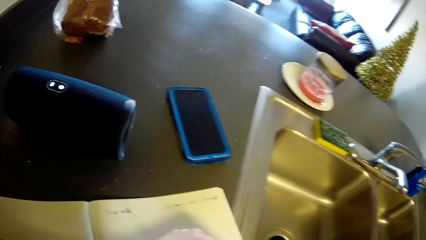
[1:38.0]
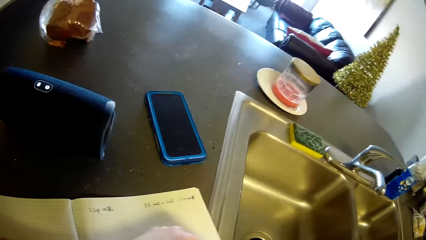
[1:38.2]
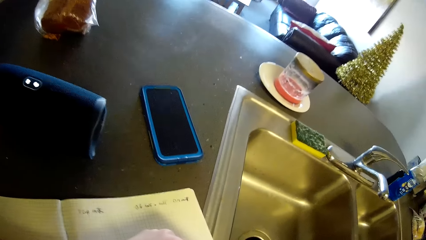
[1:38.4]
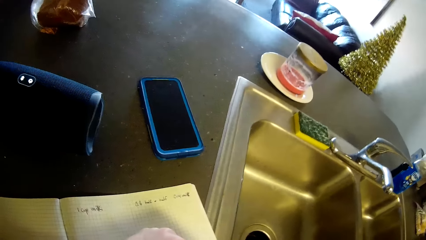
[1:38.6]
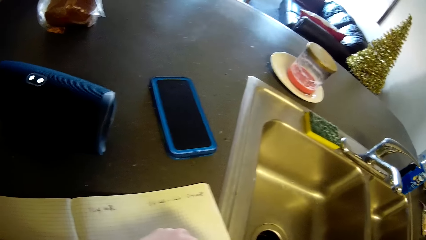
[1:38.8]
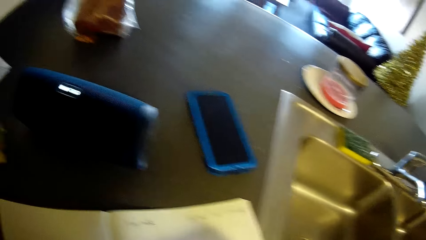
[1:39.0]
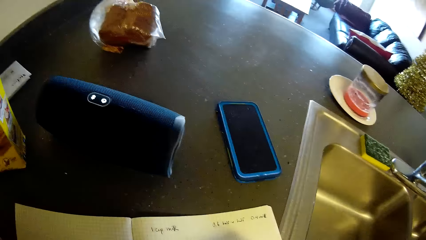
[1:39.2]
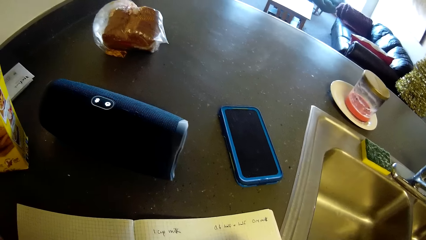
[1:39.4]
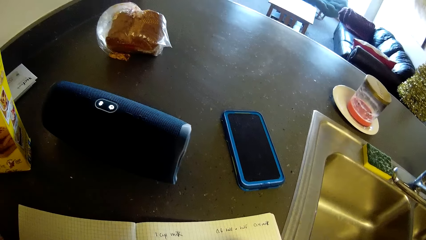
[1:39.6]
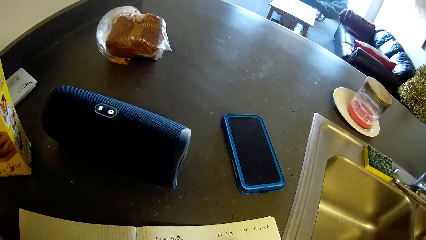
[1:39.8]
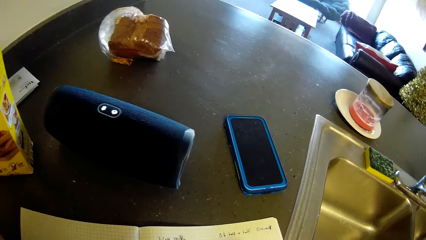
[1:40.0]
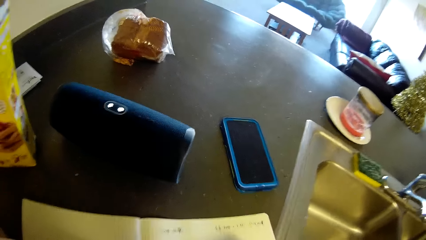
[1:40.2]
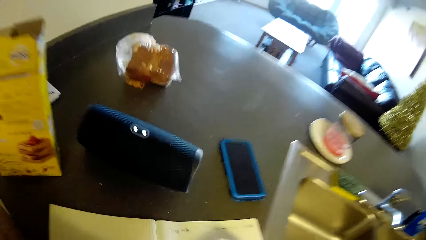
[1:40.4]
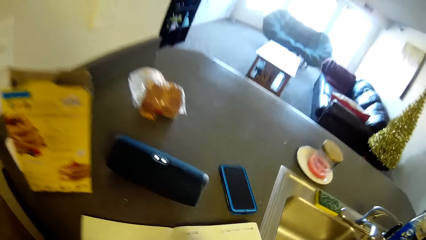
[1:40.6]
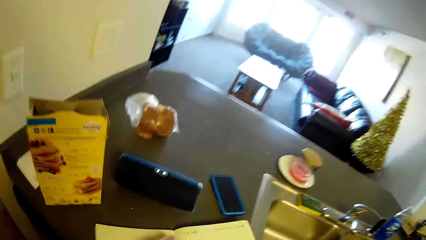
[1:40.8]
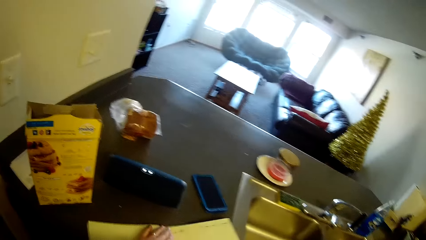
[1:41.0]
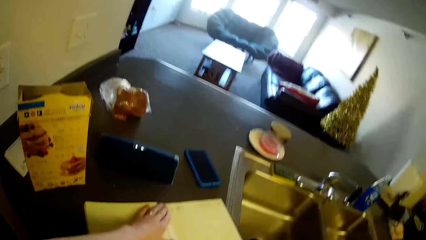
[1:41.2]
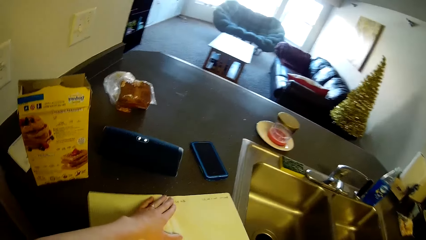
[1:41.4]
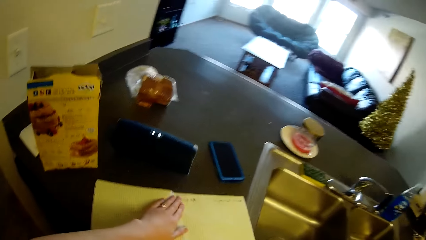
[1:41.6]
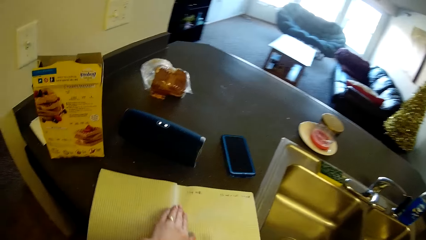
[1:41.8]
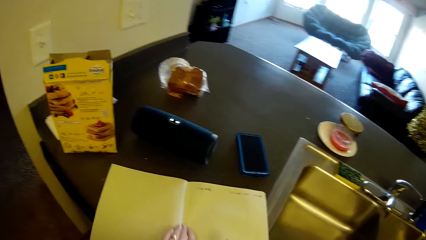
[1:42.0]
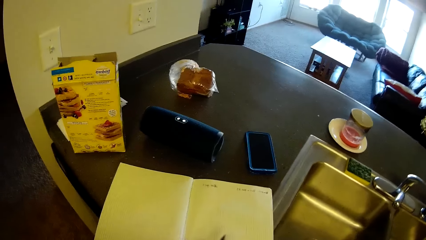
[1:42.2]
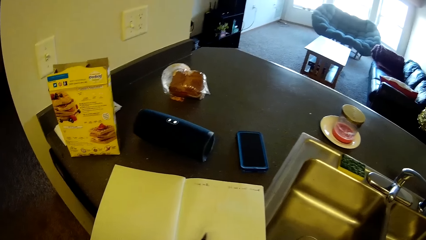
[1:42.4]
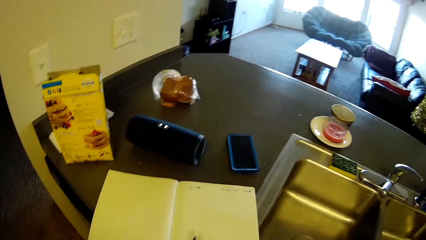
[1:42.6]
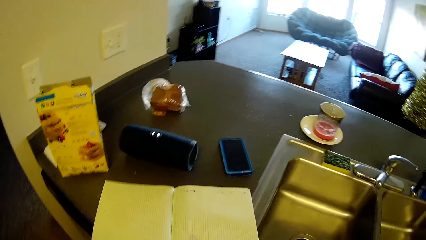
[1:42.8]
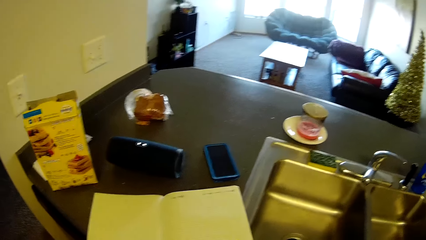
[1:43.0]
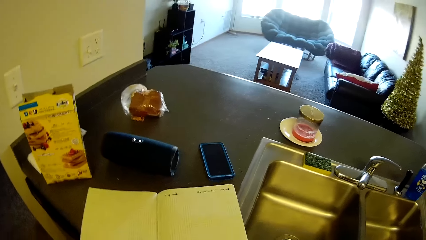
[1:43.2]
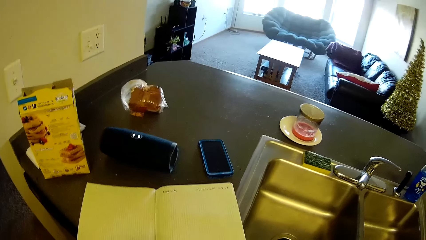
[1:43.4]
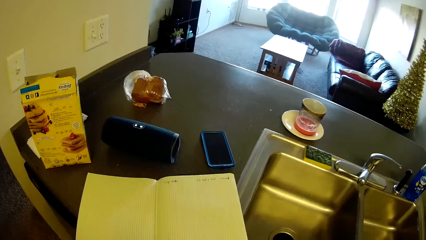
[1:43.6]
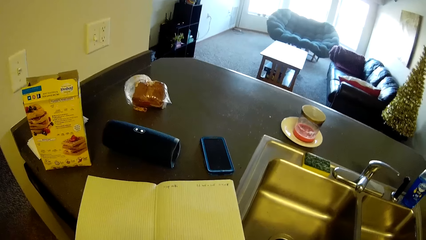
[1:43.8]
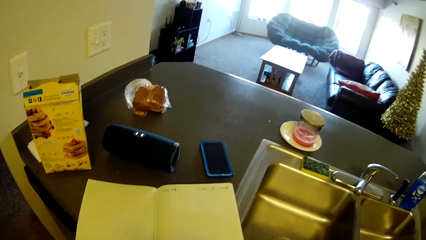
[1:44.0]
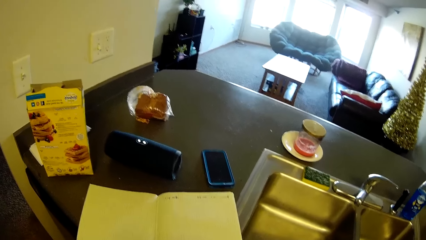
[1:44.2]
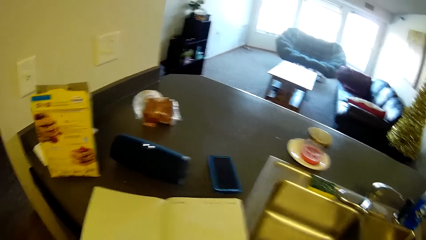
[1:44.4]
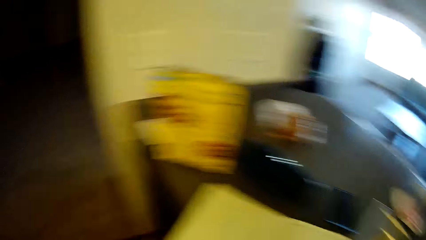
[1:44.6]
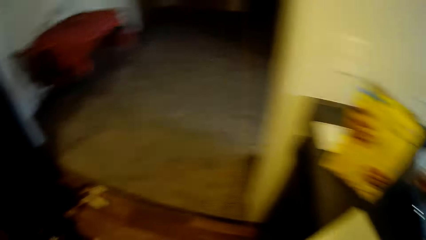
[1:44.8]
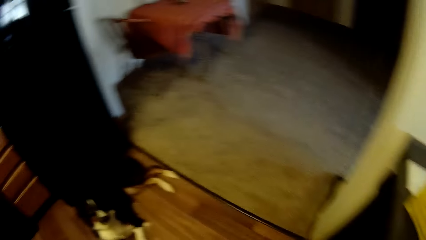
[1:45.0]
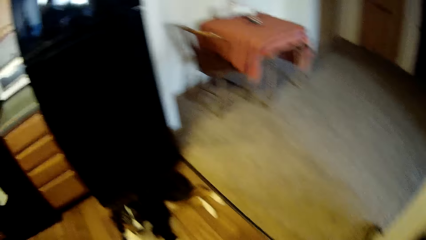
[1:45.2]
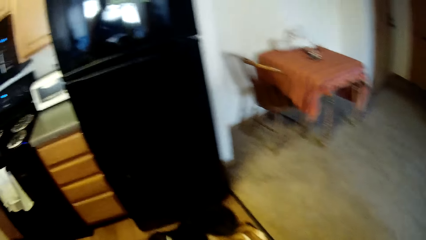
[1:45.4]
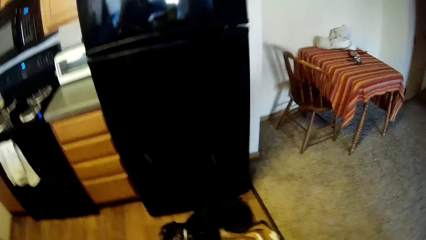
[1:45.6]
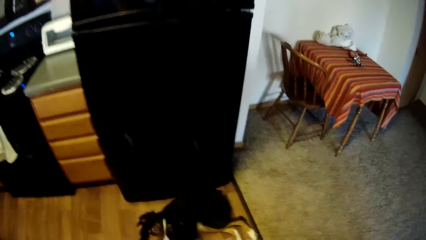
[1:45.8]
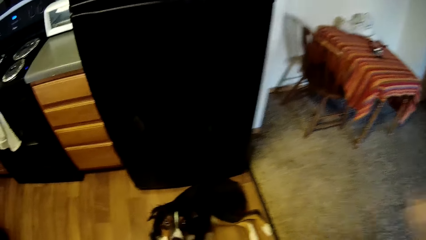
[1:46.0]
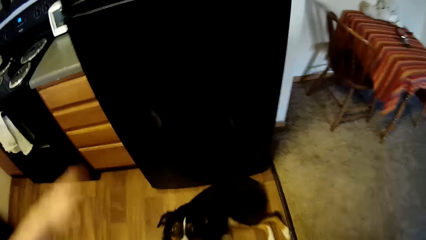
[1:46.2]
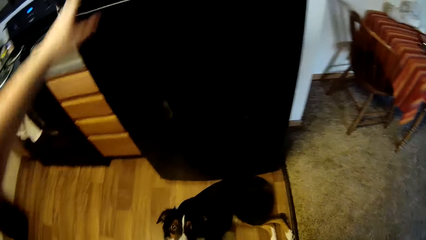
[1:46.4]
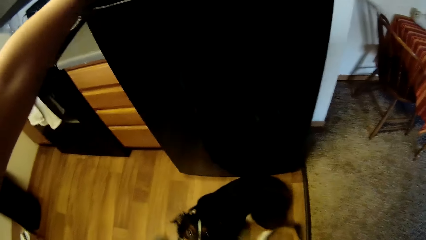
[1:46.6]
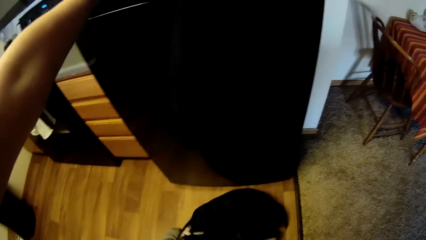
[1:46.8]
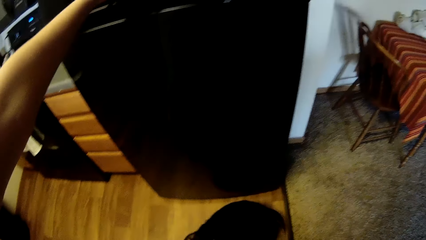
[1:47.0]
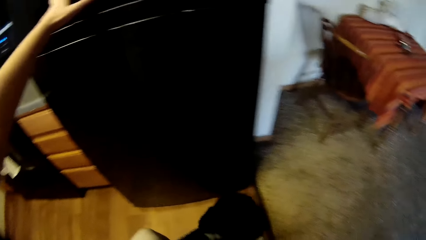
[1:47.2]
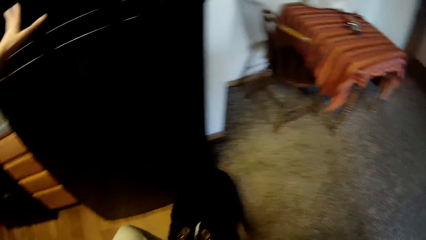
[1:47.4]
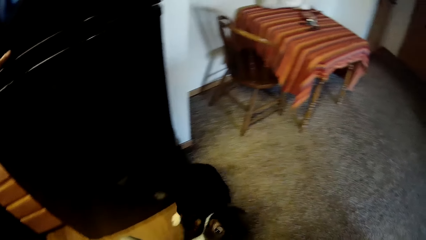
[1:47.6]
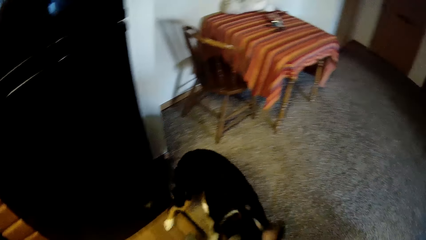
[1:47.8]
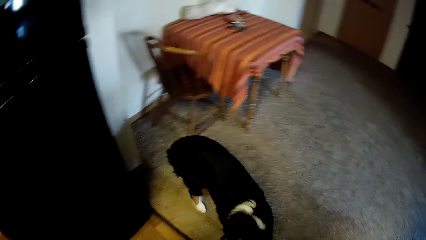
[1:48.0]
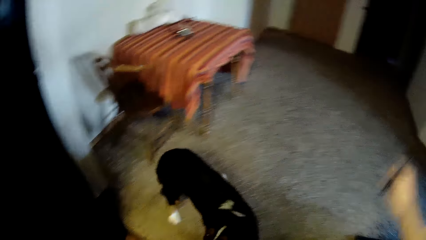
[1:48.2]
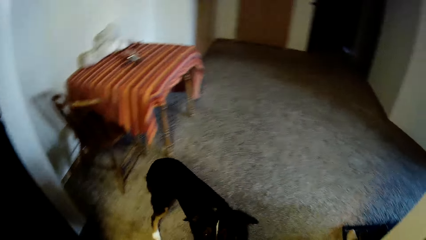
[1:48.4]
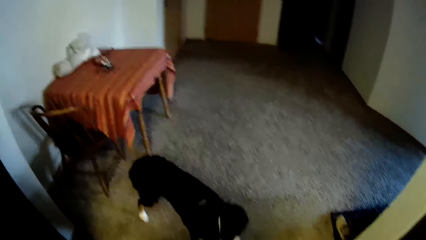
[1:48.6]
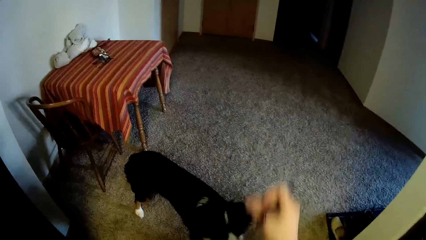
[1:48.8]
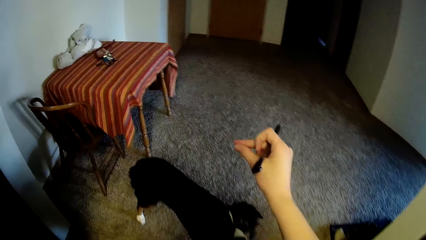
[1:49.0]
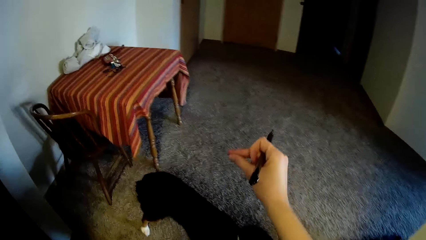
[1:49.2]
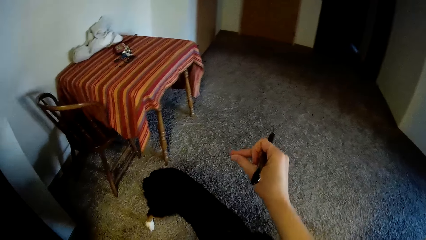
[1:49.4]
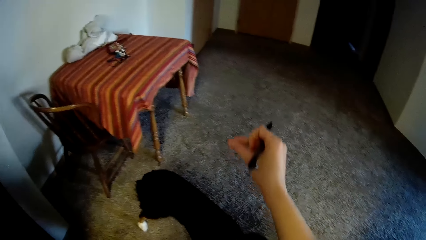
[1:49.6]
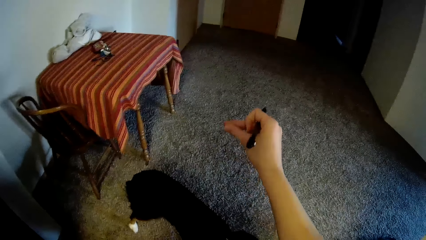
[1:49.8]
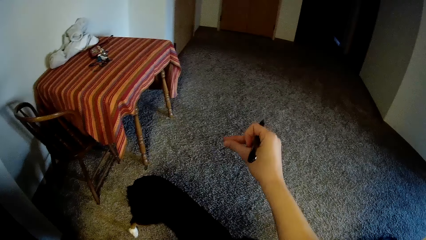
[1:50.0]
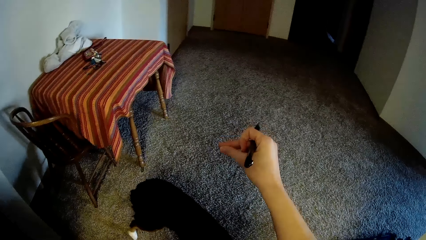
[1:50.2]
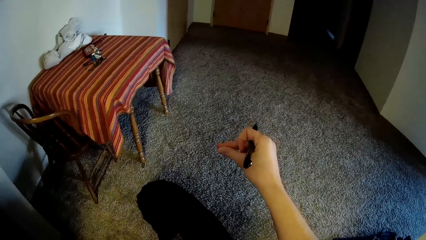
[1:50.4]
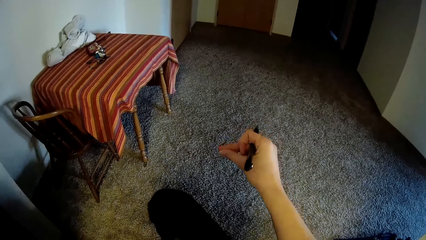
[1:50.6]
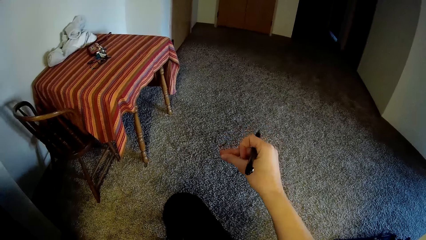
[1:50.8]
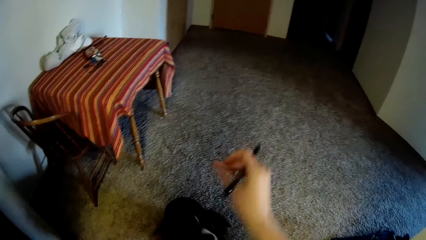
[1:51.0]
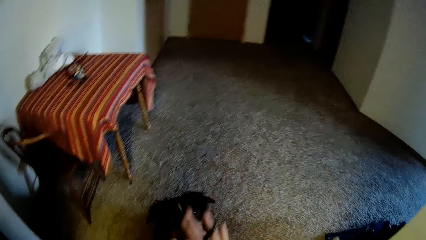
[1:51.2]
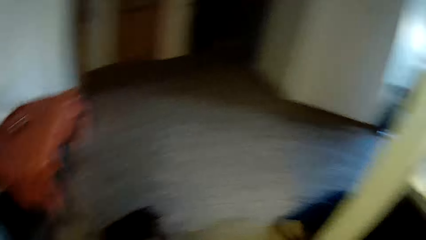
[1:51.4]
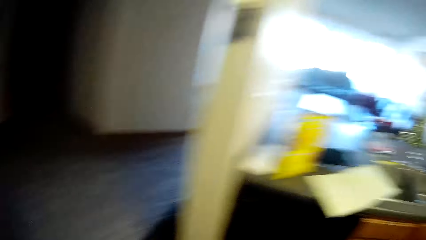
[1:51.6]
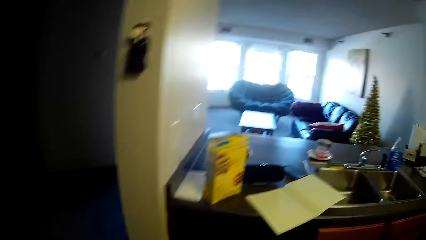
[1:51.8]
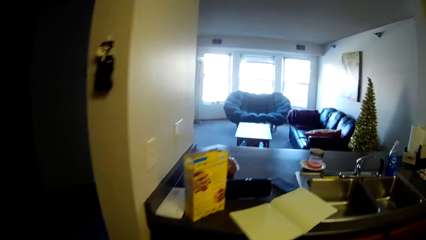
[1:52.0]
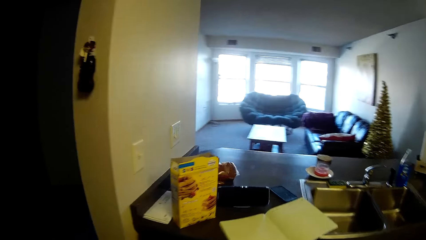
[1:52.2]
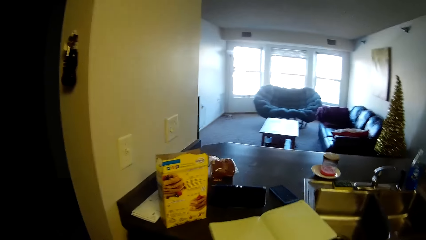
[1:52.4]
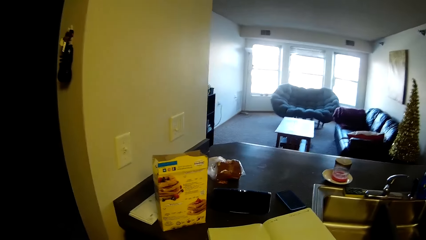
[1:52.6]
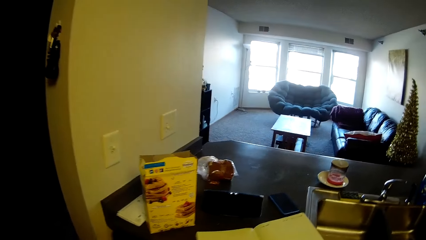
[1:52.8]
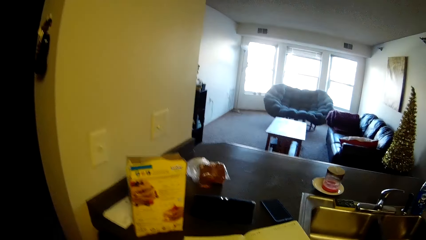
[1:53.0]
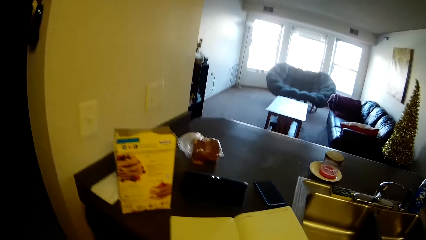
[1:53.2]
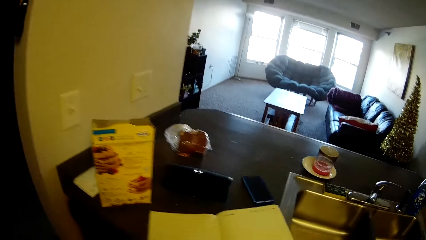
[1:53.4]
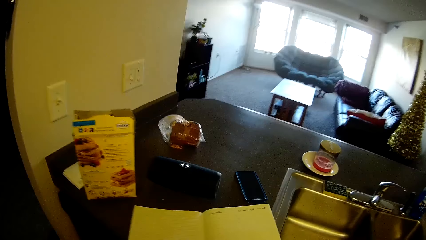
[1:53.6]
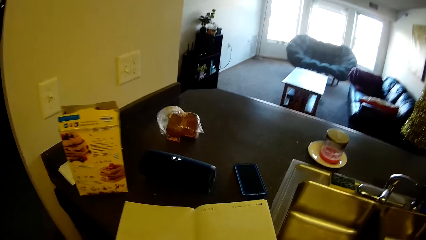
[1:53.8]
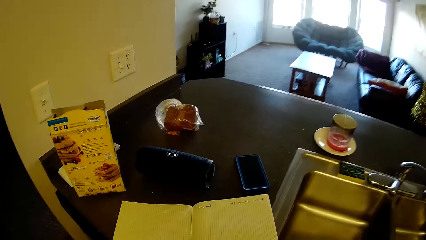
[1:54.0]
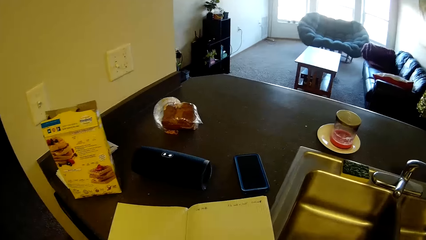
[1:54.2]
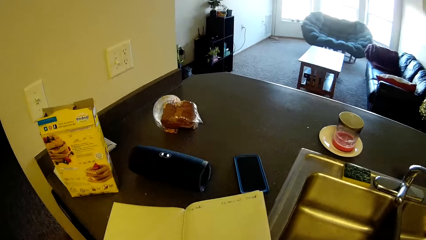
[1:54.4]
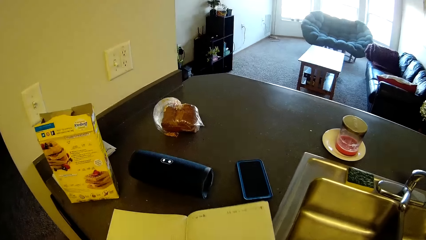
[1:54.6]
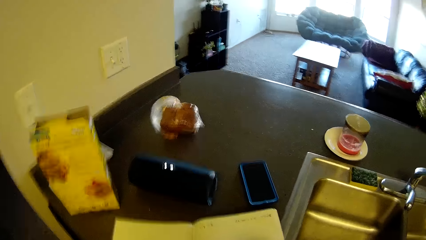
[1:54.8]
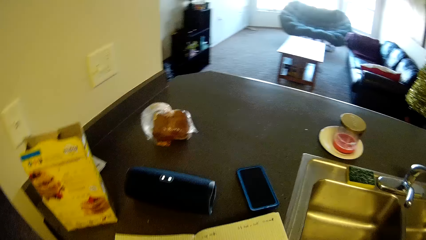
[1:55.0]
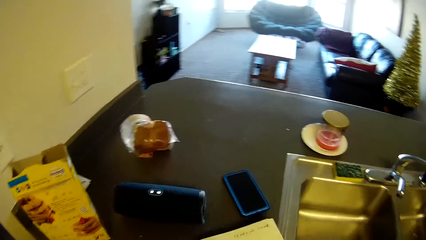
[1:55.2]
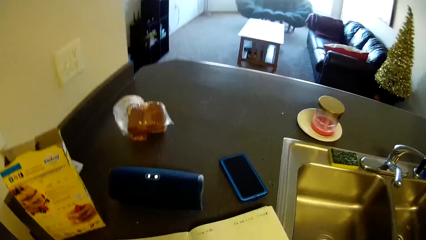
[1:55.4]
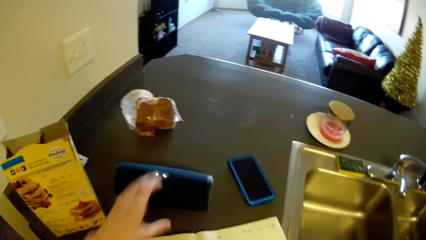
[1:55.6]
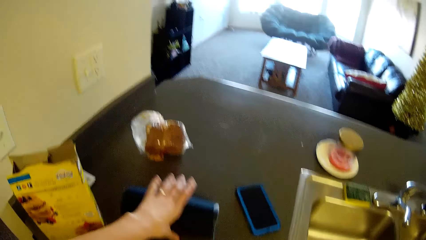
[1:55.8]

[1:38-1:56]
The camera wearer adjusts the book on the kitchen table with her left hand. She holds the book with her hand. She releases the book. She stands on the floor. She walks around the floor. She turns to a fridge behind her. She puts her left hand on the fridge. She stands on the floor. She snaps her right finger at the dog. She moves to the kitchen table. She adjusts the book on the kitchen table.
